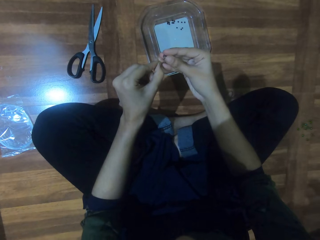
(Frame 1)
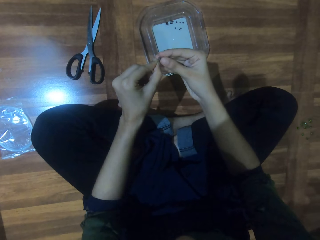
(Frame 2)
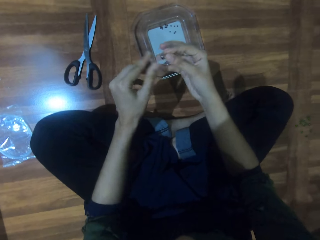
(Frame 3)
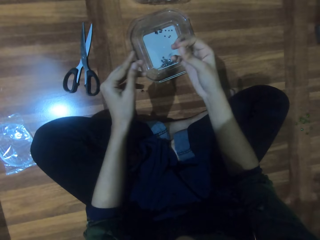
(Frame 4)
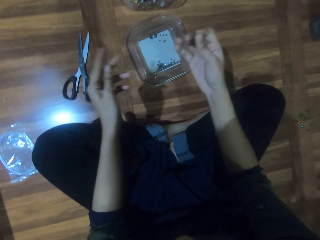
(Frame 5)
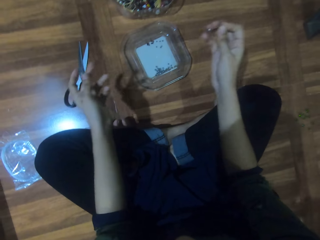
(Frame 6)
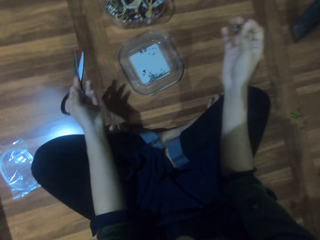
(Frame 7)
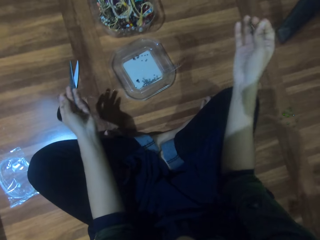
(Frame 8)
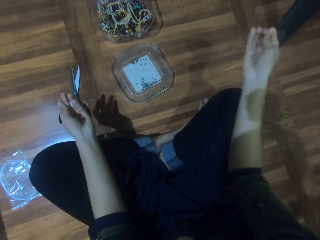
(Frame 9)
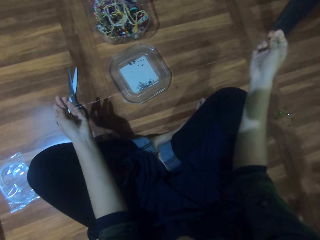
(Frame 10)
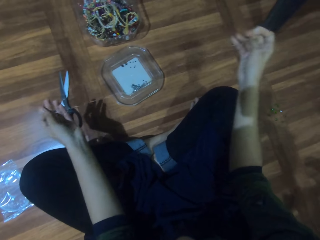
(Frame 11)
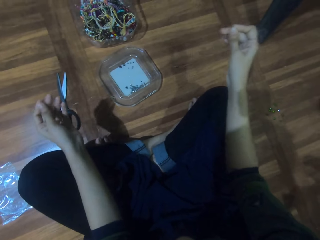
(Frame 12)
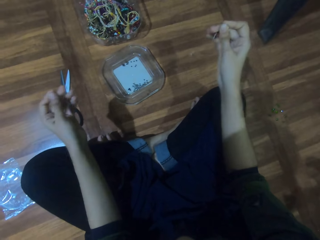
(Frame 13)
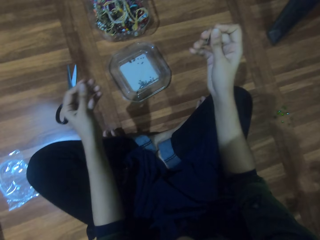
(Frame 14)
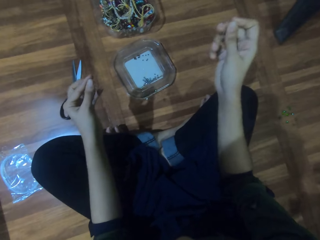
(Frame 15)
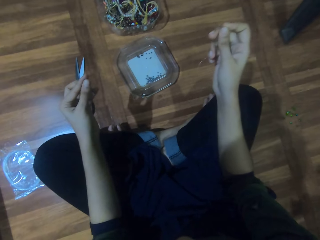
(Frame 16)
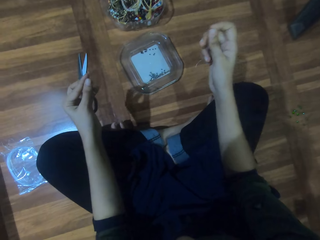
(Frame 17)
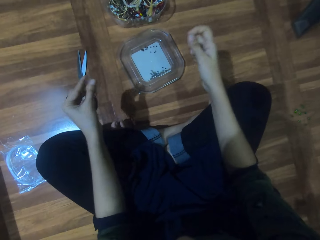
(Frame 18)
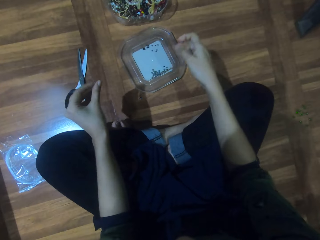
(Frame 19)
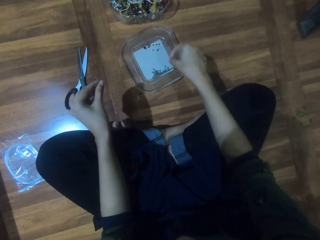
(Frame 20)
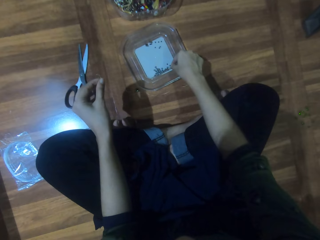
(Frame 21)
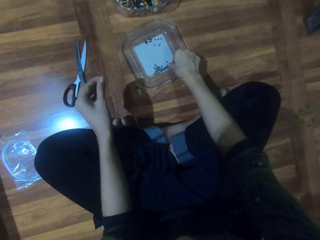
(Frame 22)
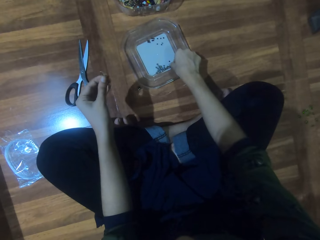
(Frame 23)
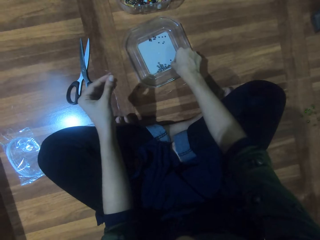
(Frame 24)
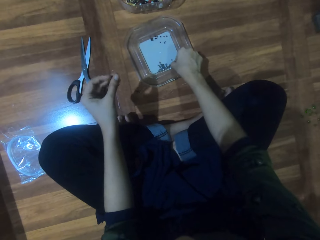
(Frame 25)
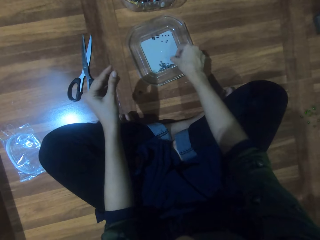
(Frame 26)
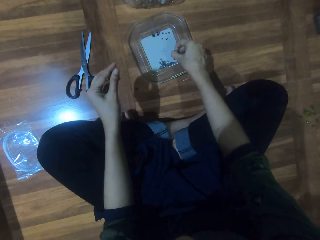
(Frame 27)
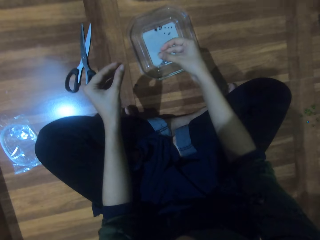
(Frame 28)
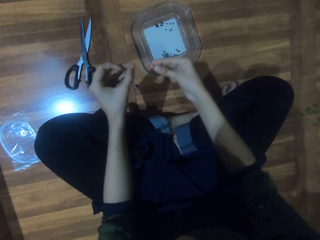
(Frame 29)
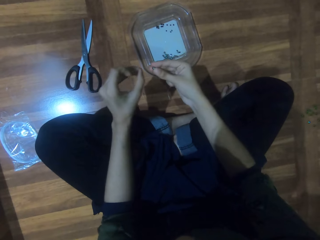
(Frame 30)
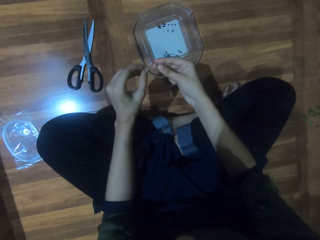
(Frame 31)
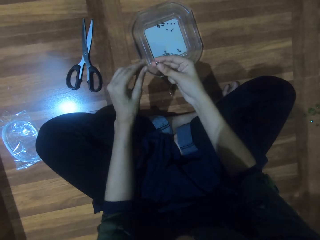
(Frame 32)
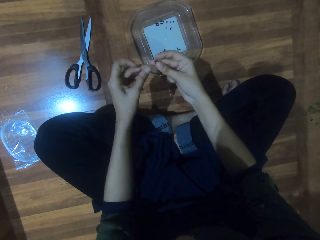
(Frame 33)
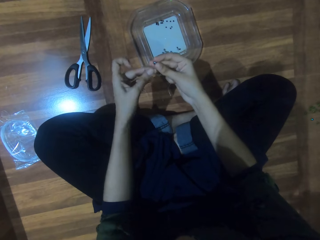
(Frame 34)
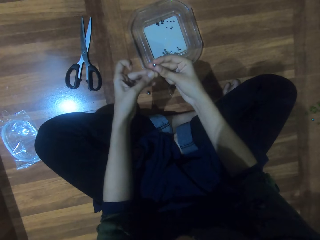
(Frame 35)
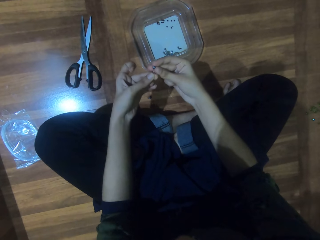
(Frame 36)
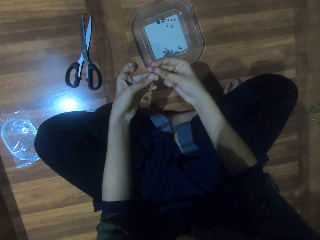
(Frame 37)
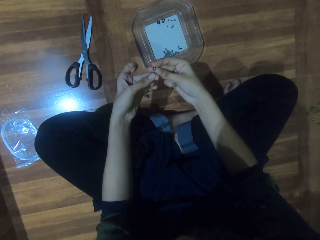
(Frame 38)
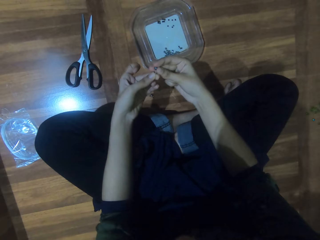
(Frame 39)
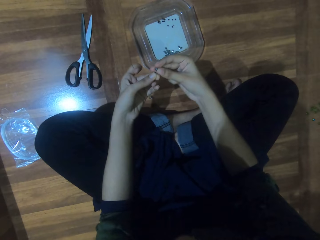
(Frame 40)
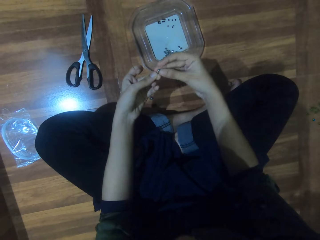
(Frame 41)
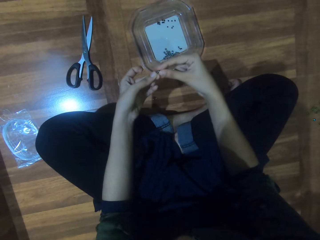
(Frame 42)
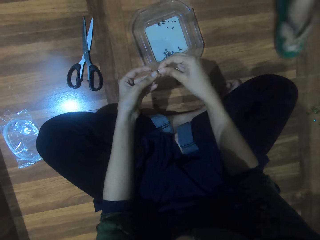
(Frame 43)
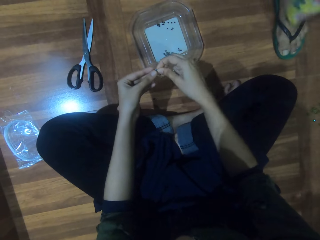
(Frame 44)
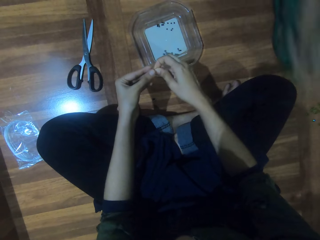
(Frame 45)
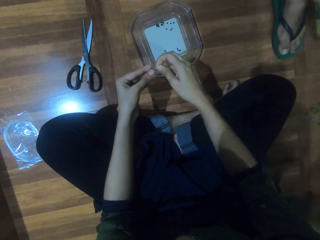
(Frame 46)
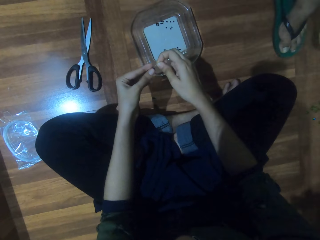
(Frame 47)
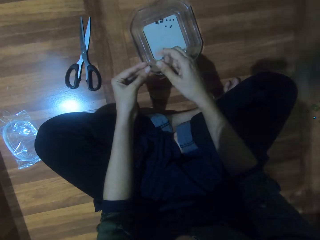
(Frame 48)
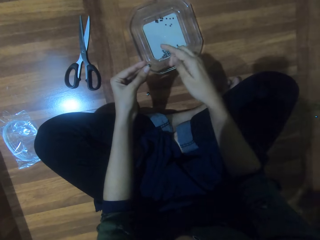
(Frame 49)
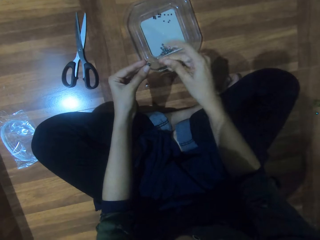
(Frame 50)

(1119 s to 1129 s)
The camera wearer fits the bead on a string. They straighten the string. They lift a bead from the plate. They fit the bead on the string.

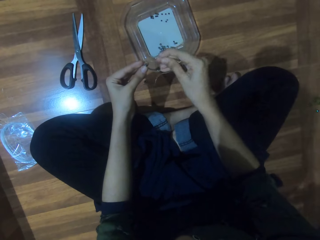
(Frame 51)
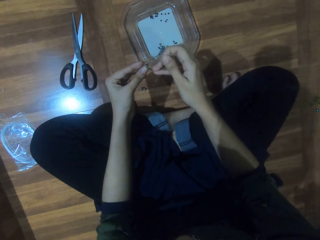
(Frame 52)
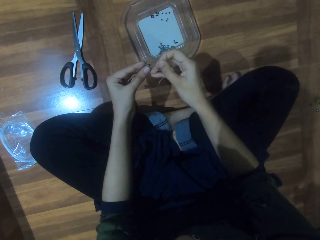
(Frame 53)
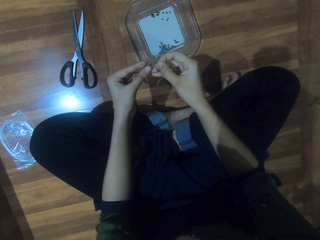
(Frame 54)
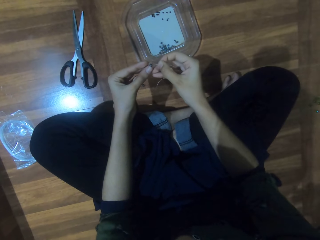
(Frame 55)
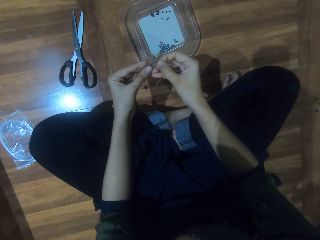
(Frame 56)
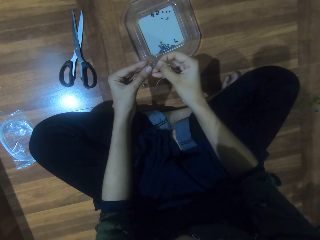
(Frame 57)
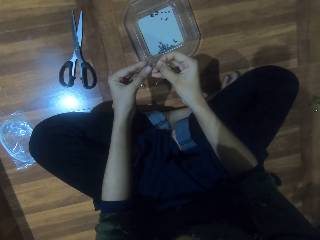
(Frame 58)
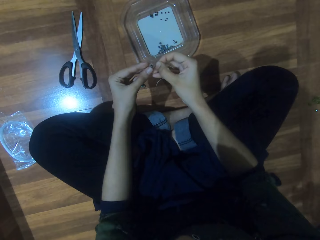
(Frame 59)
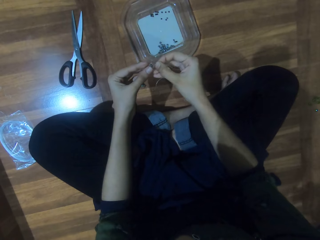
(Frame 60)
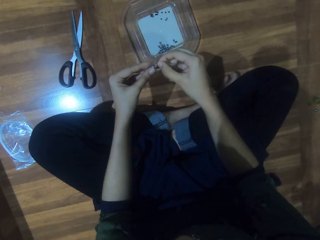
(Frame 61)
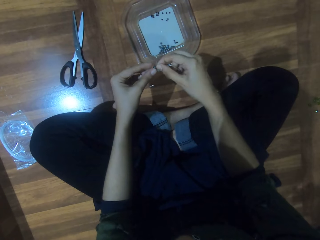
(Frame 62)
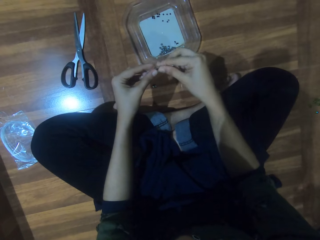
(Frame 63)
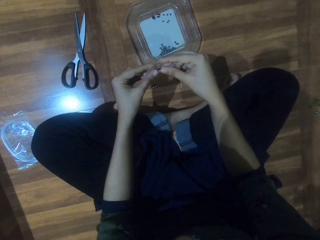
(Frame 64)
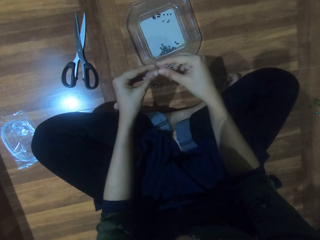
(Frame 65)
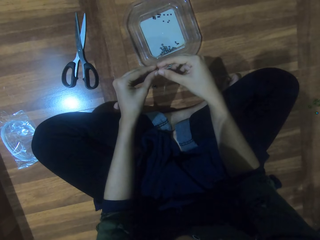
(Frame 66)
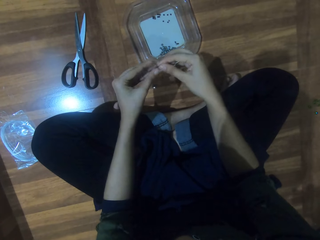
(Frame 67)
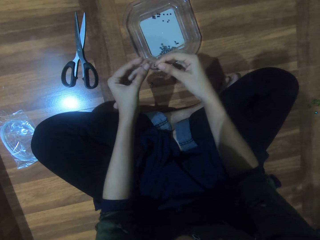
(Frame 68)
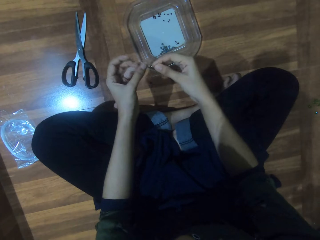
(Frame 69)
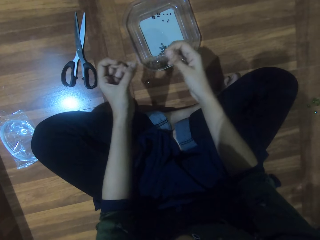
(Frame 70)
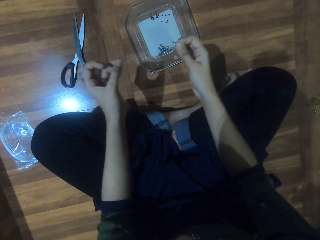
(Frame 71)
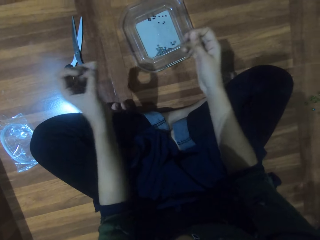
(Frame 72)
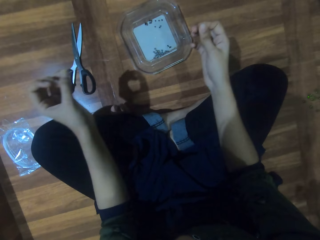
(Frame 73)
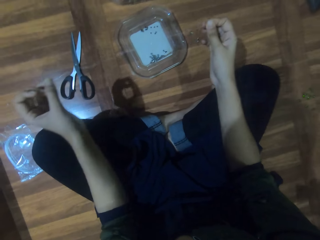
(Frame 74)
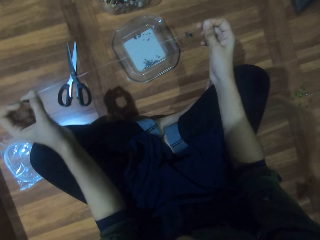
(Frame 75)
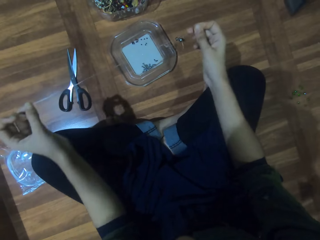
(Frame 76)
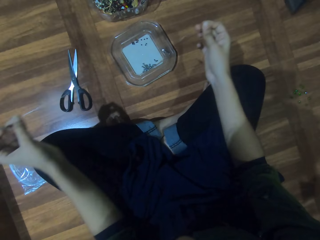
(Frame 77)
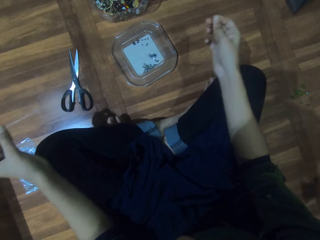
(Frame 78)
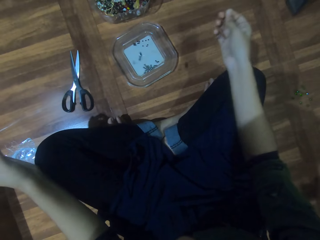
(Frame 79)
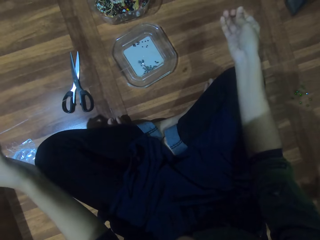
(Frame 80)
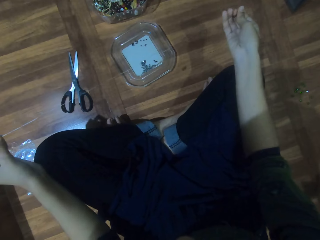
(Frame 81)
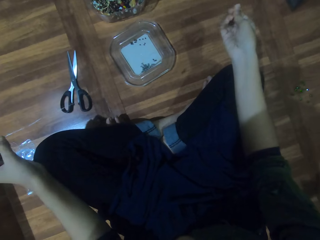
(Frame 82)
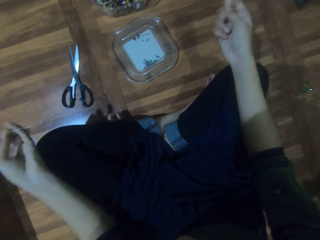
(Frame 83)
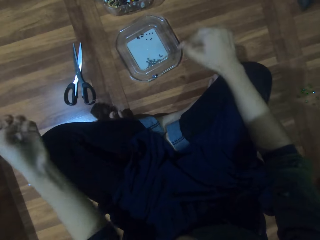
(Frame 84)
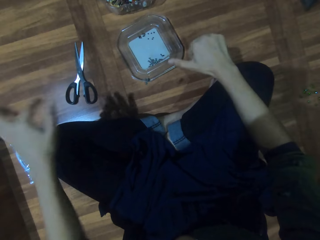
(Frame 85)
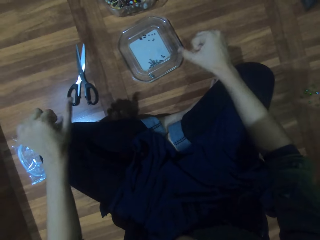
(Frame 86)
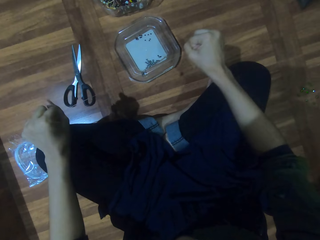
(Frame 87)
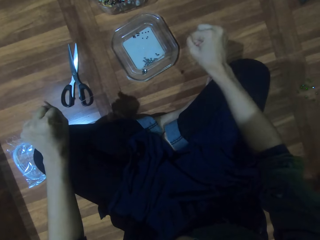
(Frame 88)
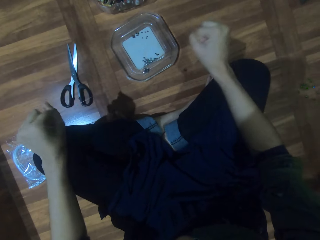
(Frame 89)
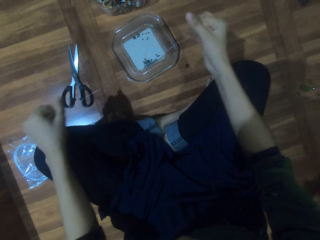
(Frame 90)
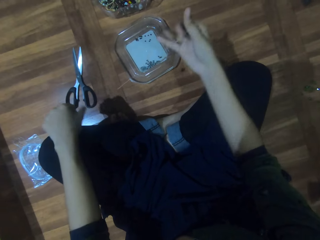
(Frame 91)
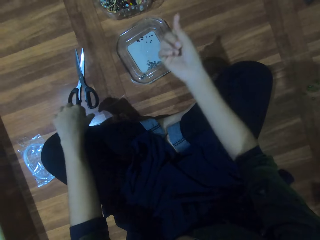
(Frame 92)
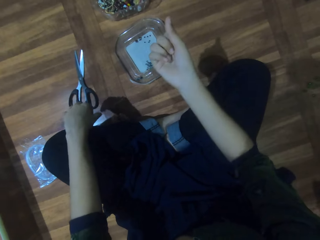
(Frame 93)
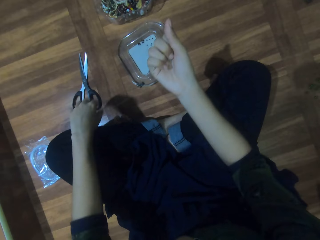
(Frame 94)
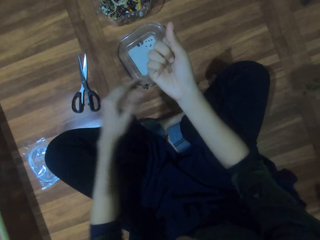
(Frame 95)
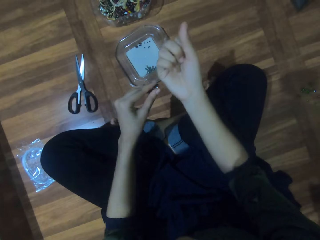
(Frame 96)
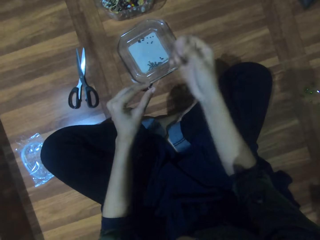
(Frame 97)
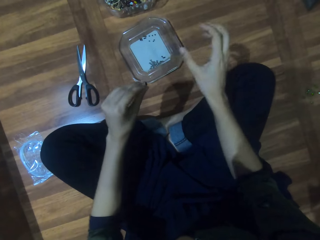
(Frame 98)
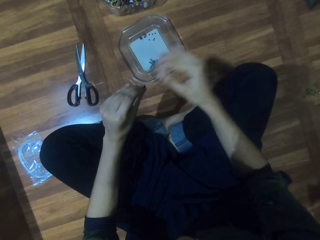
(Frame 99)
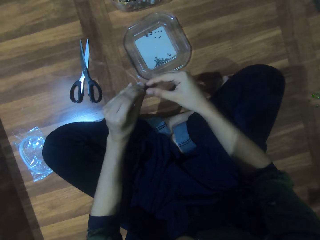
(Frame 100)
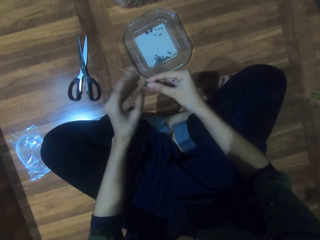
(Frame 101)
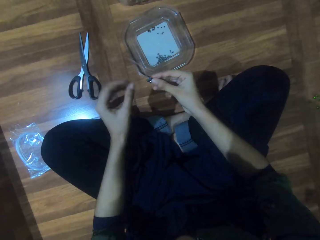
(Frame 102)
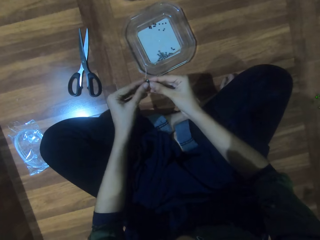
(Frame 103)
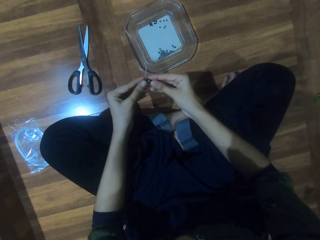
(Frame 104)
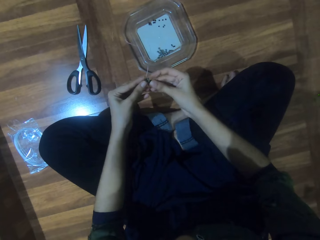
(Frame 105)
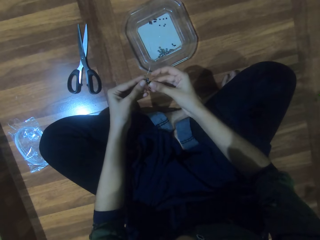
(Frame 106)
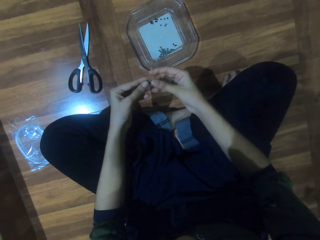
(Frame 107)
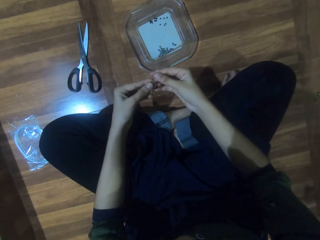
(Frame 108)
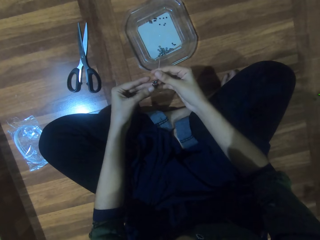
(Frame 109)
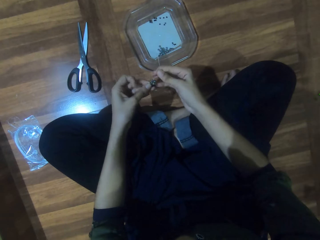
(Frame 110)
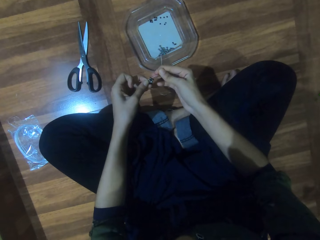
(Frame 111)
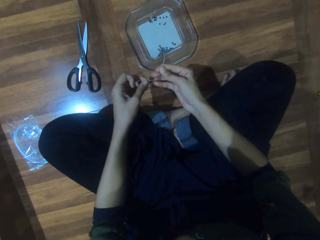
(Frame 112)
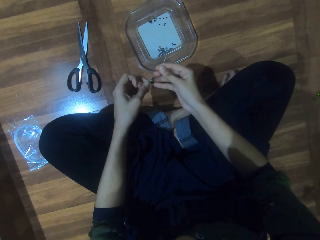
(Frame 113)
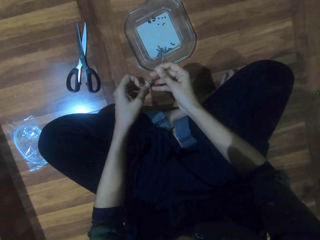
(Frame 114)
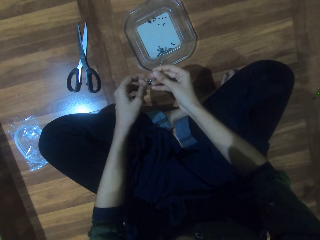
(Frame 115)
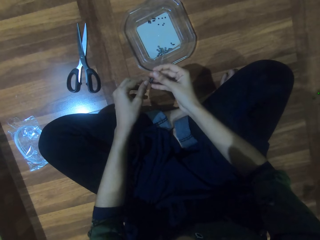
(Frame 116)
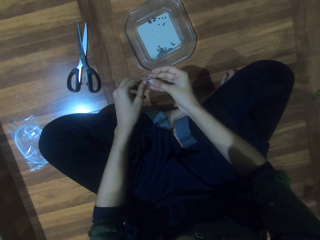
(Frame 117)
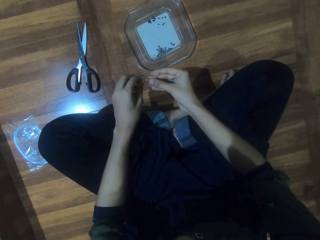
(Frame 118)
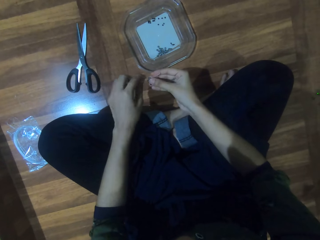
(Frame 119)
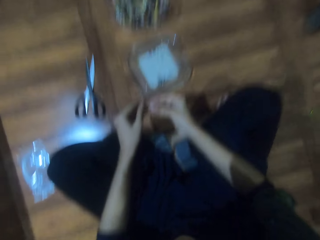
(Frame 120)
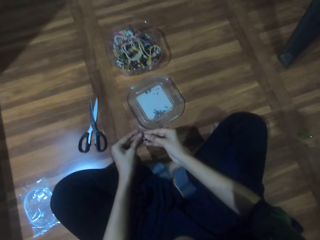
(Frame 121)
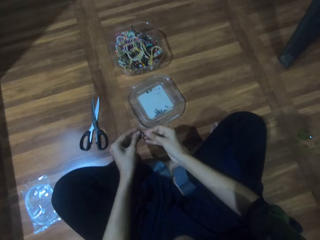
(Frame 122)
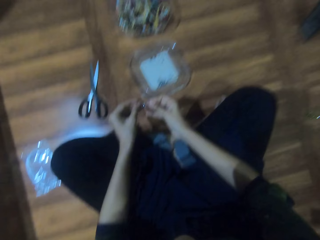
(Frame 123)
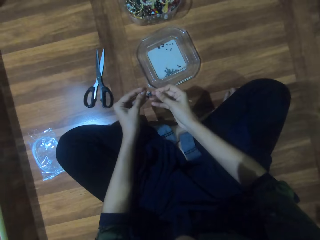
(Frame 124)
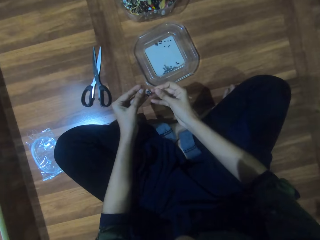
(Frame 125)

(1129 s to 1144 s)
The camera wearer inserts a string in the bead. They straighten the string. They tighten the string. They inspect the beads.
